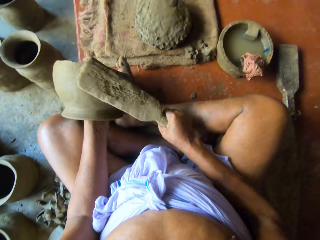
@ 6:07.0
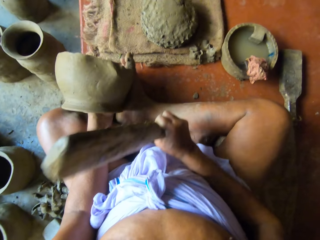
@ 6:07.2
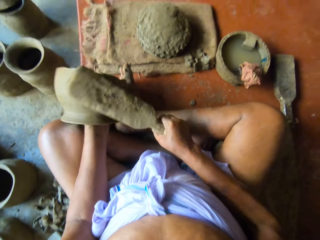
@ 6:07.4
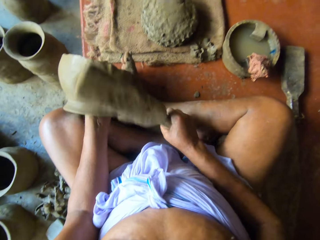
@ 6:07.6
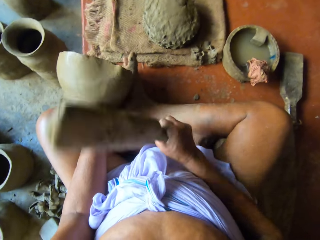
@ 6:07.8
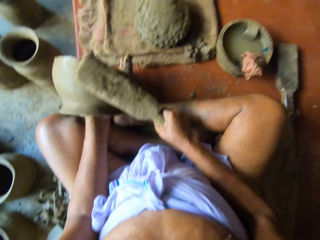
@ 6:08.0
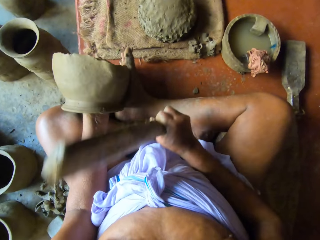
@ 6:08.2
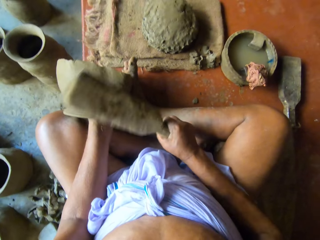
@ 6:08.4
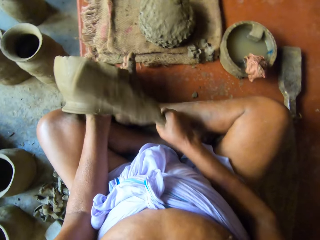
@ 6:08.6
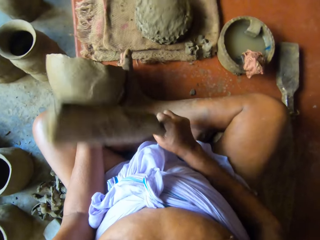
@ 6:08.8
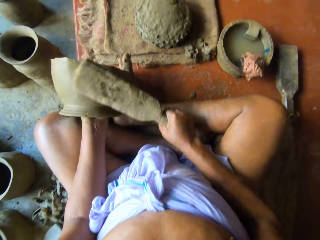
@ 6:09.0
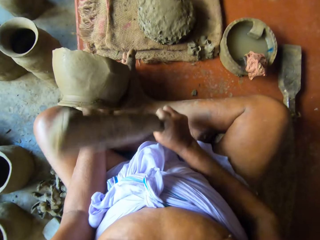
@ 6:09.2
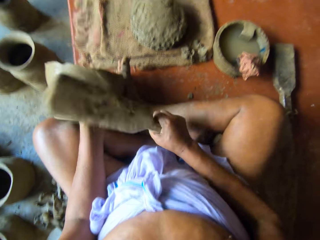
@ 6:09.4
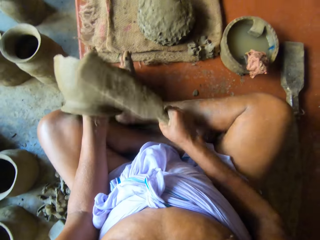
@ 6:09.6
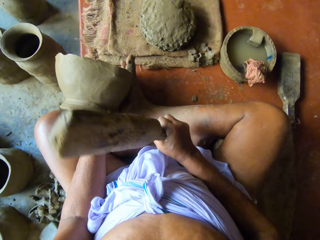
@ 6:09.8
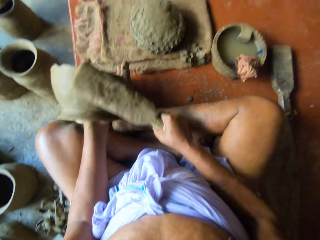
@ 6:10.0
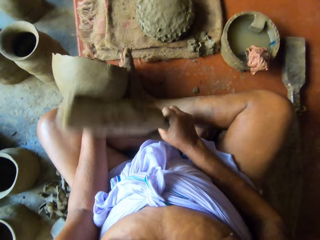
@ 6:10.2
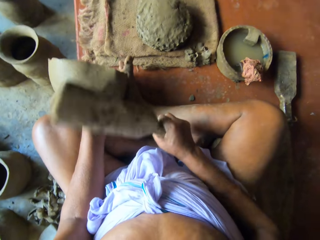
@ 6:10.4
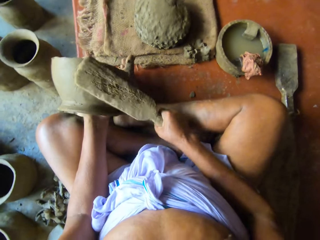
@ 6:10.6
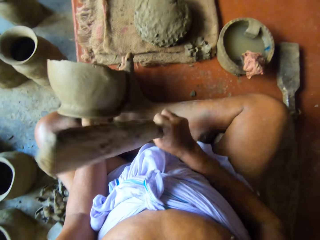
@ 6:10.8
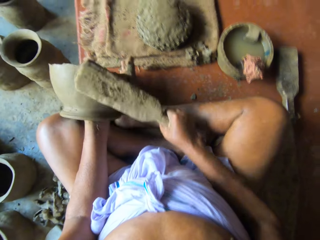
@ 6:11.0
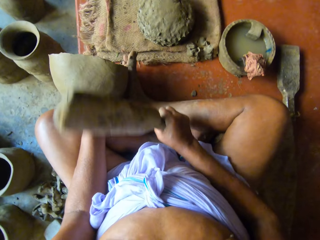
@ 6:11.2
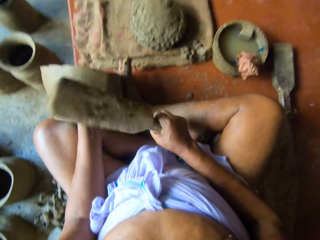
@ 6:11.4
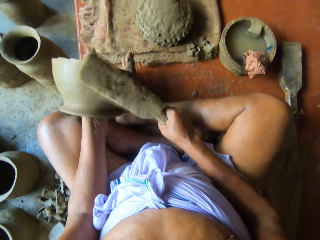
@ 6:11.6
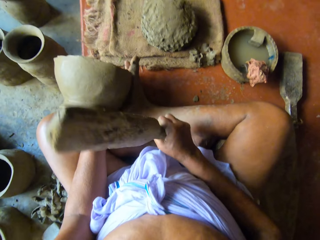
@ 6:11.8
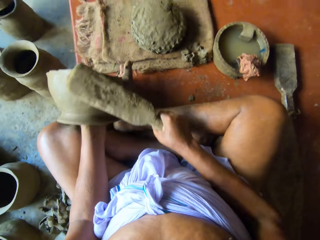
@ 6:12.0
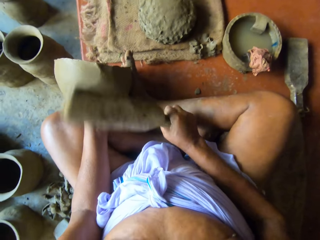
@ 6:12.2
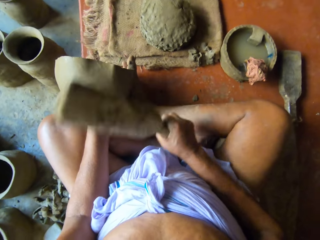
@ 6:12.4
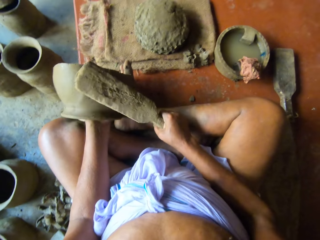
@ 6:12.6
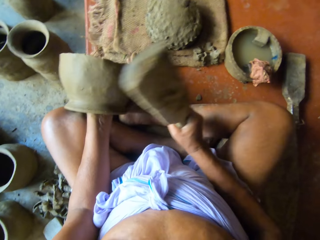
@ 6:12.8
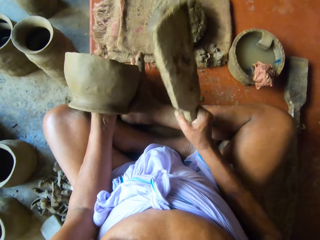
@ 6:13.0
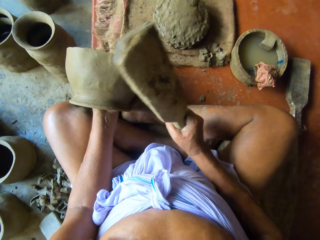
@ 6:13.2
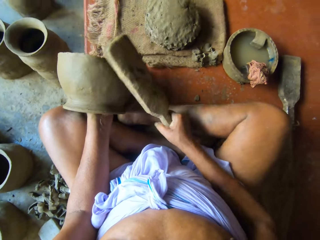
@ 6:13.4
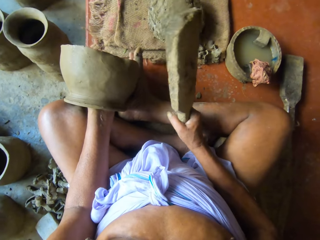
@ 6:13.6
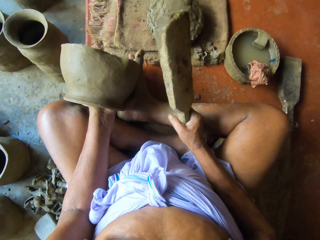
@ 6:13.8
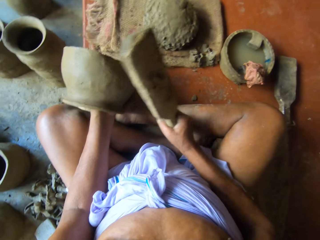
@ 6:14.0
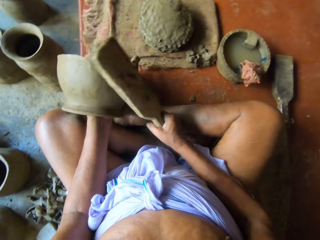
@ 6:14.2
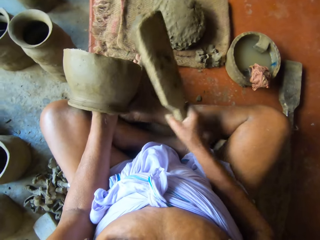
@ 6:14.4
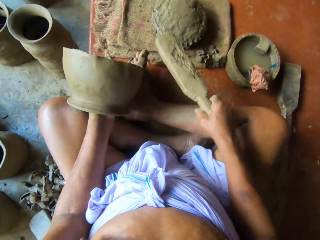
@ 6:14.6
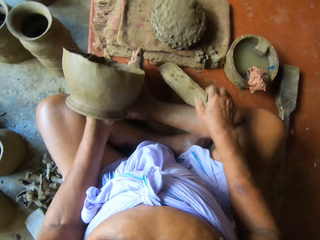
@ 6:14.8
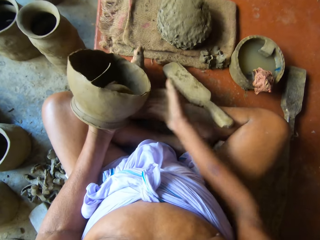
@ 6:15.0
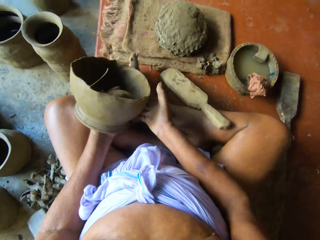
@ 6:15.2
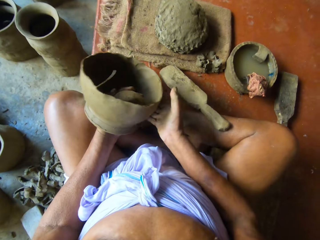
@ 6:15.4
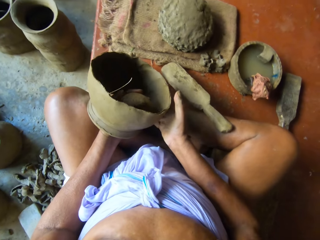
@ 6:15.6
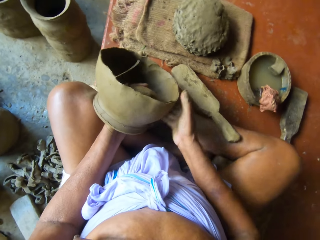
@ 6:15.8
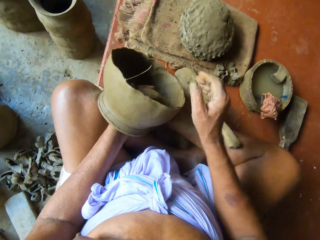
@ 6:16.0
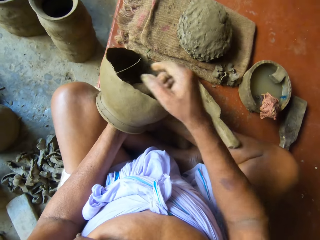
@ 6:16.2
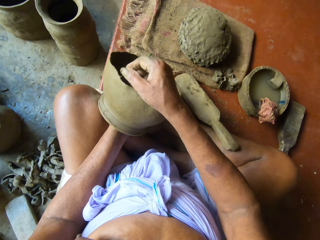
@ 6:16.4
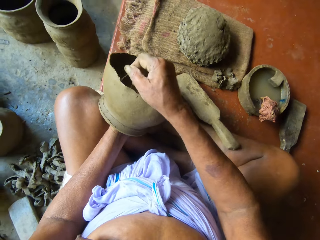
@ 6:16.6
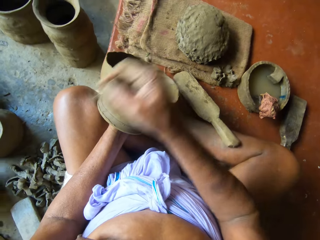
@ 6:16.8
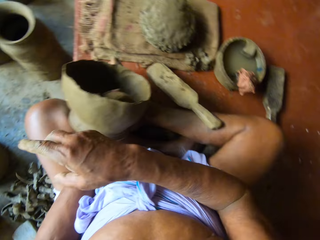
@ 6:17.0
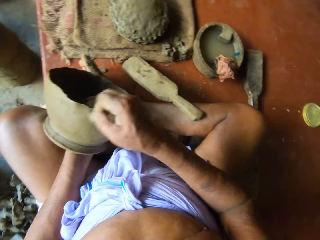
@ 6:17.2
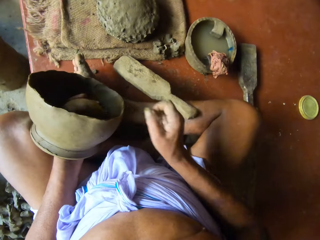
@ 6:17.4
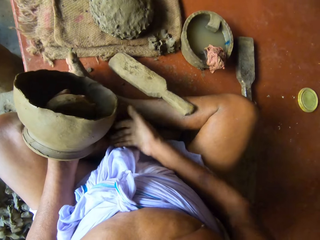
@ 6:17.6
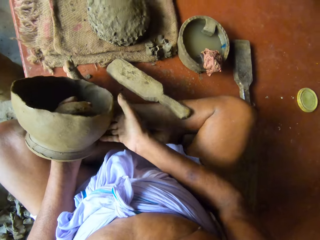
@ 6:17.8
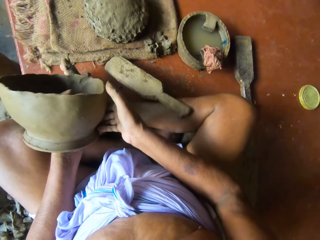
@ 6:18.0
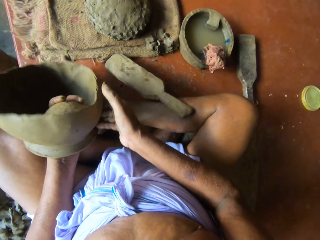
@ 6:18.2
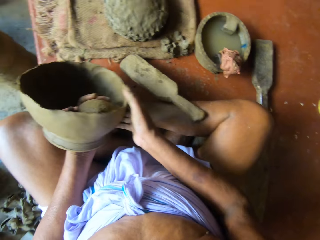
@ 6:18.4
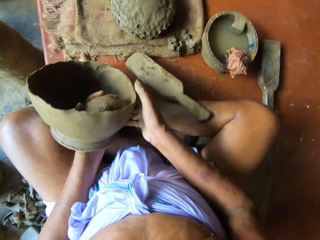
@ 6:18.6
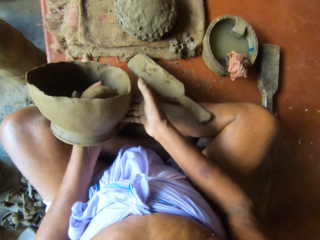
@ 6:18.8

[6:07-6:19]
The camera wearer drops the wood in his right hand on the ground. He adjusts the pottery in his left hand with his right hand. He removes a thread in the pottery with his right hand. He throws the thread in his right hand on the floor. He adjusts the pottery in his left hand with his right hand.

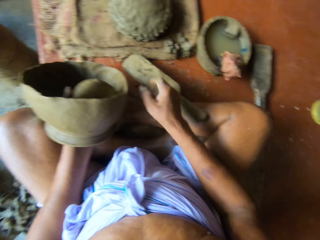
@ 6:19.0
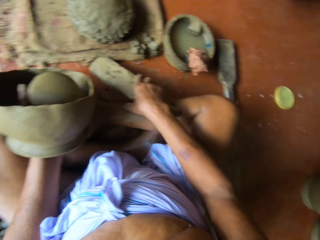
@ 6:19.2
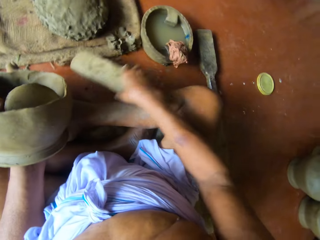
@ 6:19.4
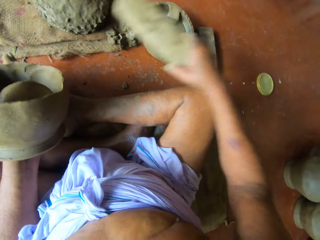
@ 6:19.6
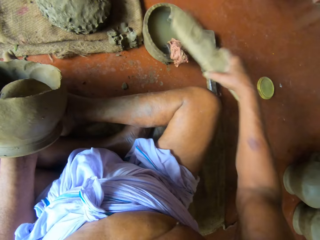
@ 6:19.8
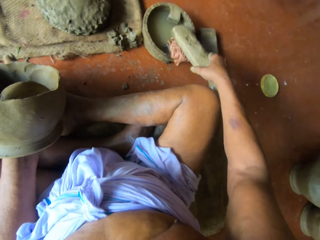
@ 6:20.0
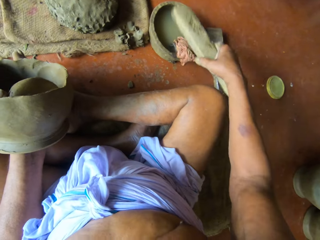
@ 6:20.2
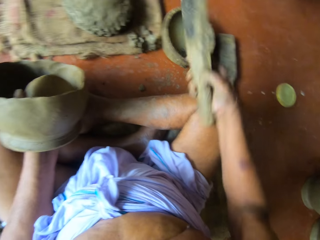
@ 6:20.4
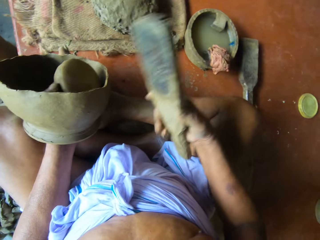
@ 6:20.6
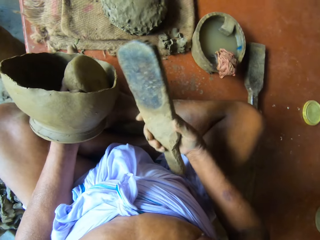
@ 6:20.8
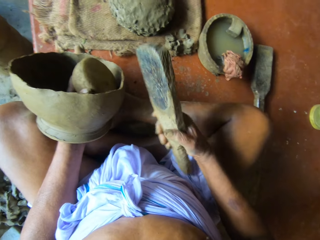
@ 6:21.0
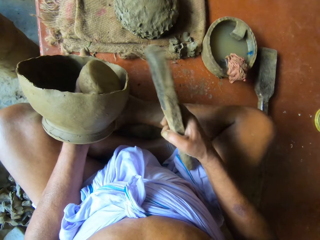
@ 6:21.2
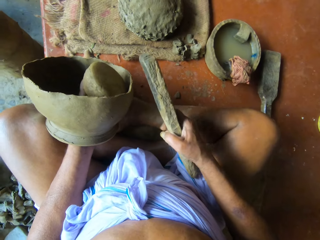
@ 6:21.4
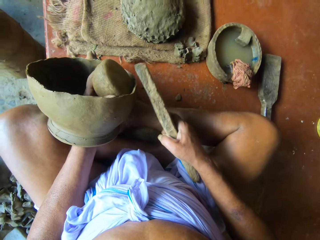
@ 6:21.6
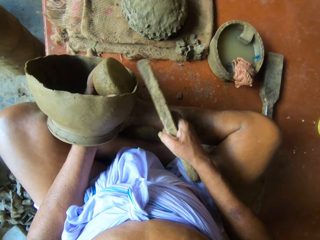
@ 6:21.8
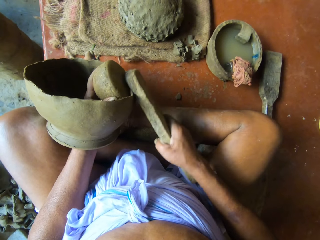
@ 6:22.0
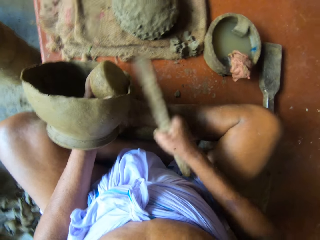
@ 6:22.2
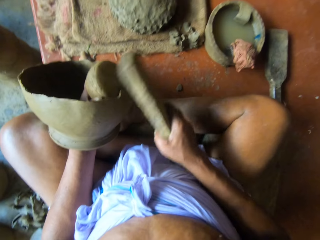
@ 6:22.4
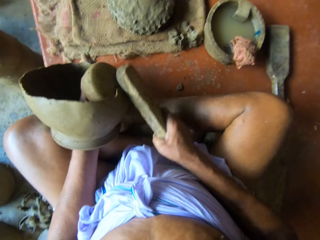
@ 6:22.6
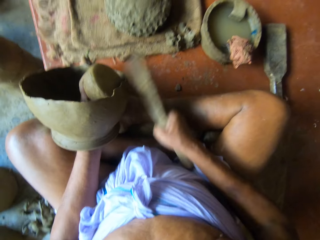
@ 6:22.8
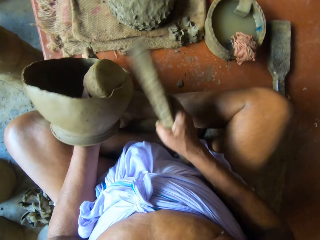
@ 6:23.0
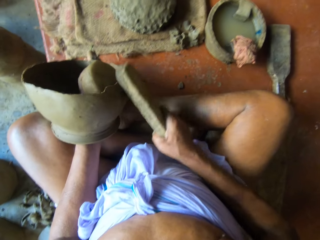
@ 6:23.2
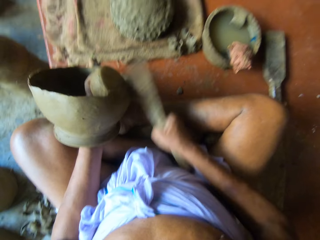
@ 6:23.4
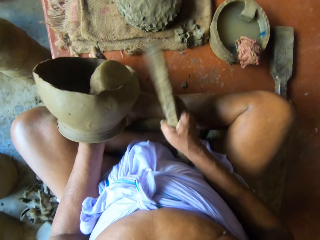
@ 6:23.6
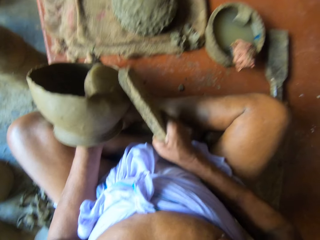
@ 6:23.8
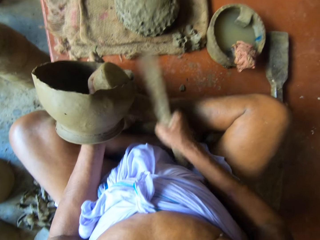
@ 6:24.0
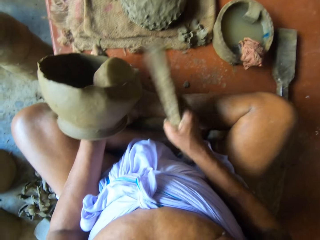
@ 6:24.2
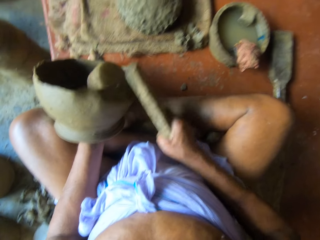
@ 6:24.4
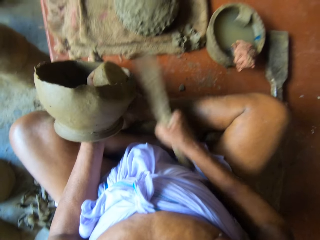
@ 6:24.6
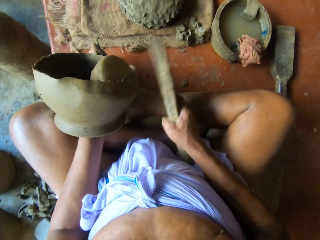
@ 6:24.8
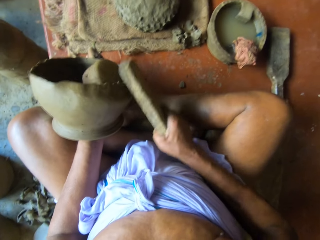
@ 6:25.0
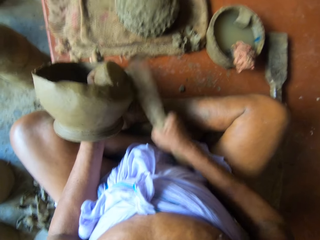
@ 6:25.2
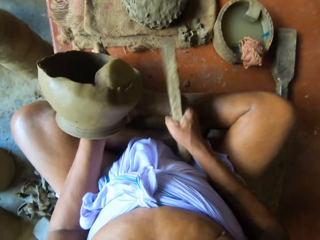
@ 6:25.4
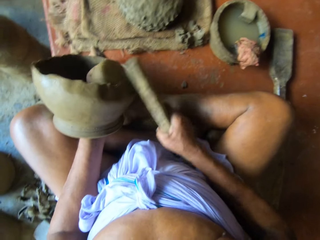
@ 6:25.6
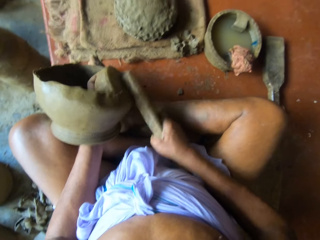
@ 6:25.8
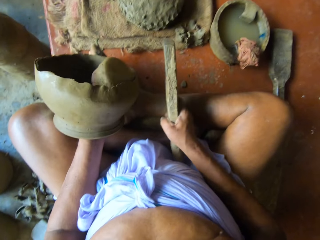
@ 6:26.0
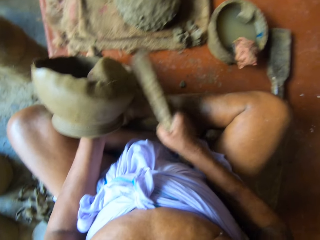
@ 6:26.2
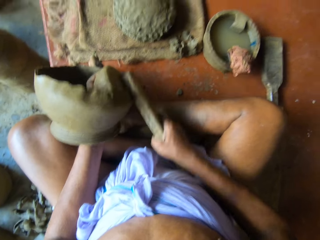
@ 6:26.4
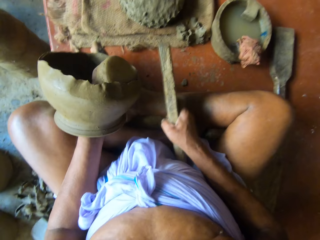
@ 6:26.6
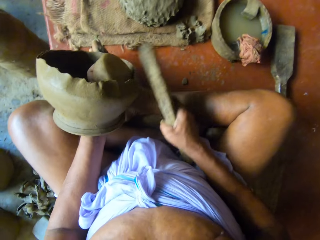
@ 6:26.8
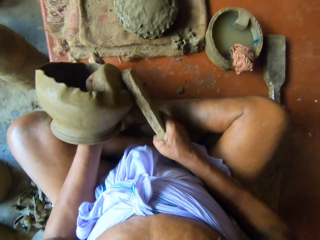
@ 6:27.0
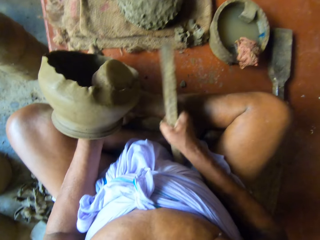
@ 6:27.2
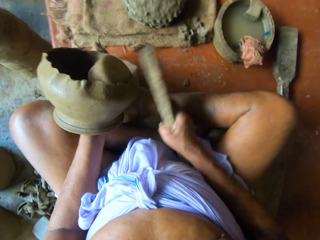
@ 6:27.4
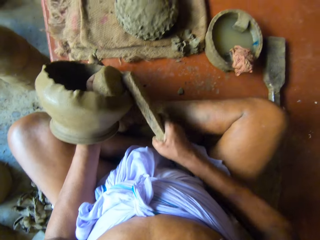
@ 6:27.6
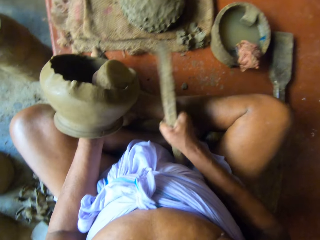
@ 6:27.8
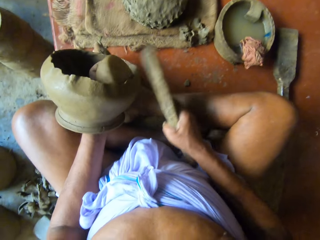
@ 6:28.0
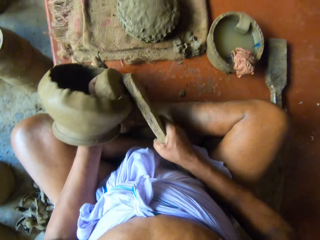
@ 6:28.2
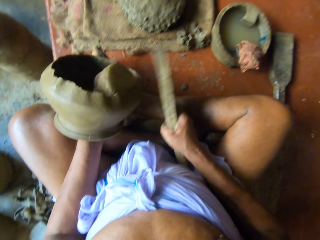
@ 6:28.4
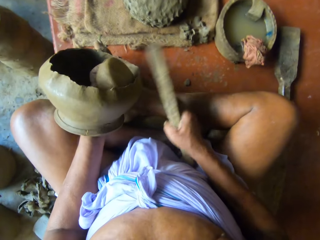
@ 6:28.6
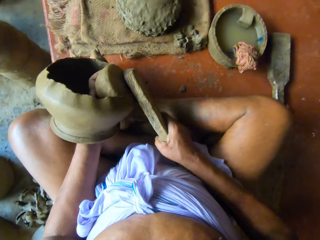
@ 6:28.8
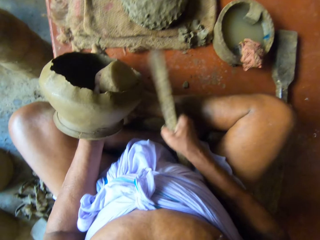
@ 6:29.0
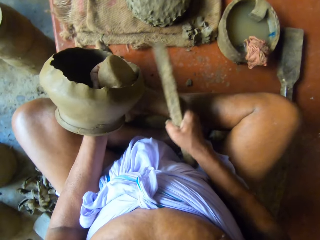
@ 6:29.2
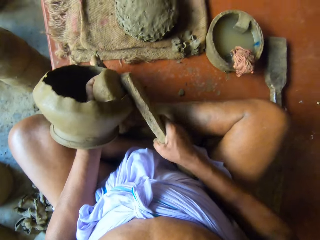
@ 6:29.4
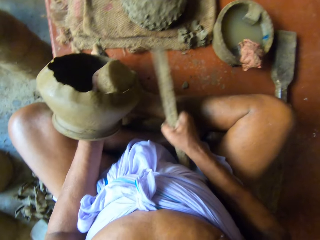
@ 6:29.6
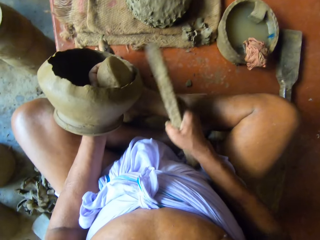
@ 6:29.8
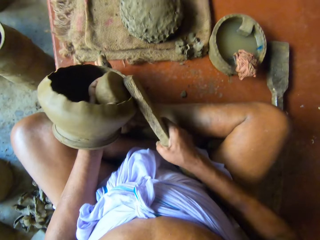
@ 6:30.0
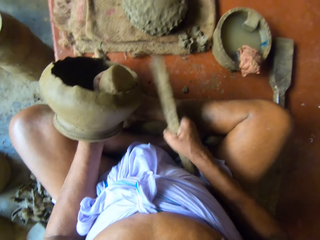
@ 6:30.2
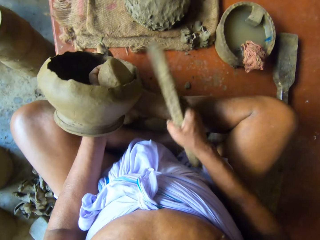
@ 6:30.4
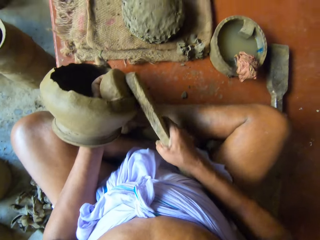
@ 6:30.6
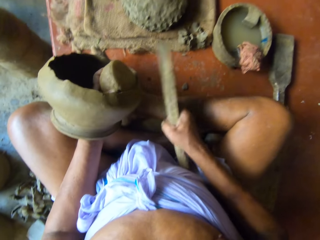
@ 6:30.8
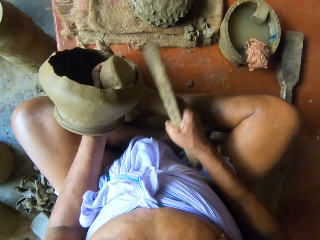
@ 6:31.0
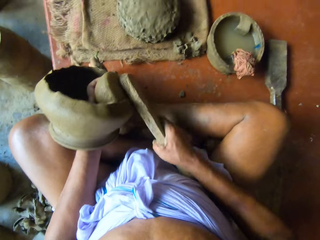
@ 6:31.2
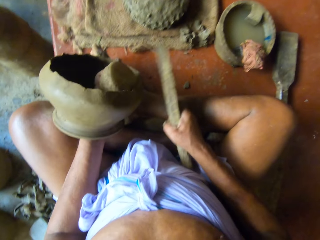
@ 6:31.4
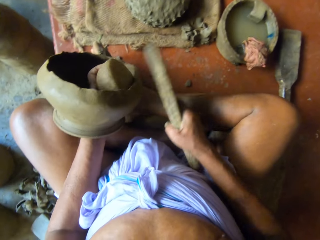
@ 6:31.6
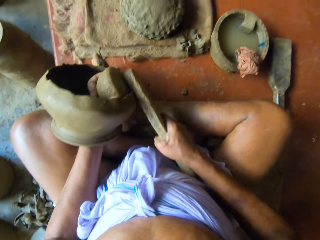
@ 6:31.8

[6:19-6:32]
The camera wearer picks up the wood from the floor with his right hand. He touches the rag on the edge of the bowl with the wood in his right hand. He places the wood on a wet piece of cloth. He hits the edge of the pottery in his left hand with the wood in his right hand. He adjusts the rock mold in his left hand on the edge of the pottery. He hits the edge of the pottery in his left hand with the wood in his right hand. He spins the pottery with his left hand. He hits the edge of the pottery in his left hand with the wood in his right hand.
